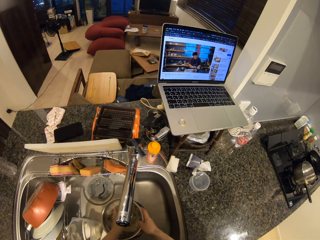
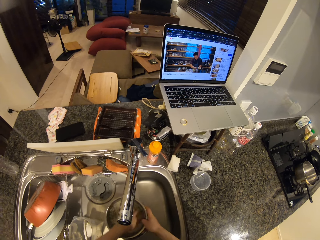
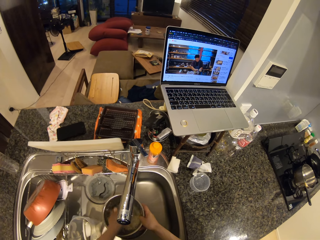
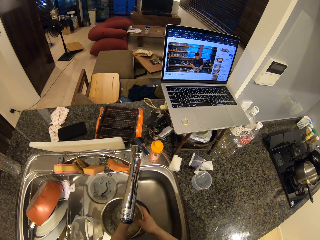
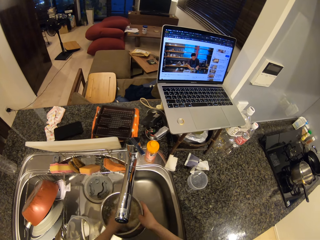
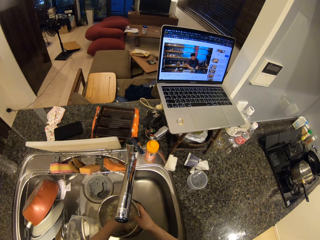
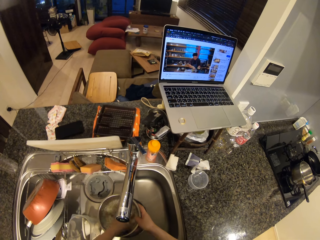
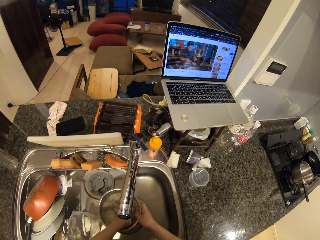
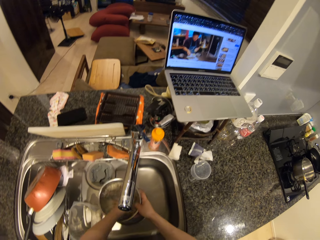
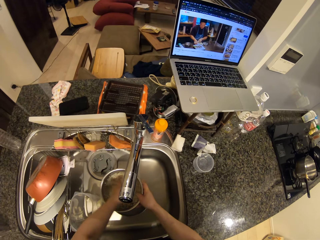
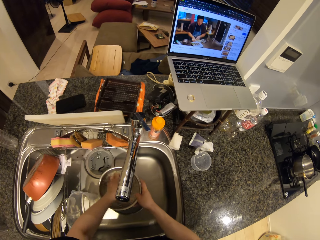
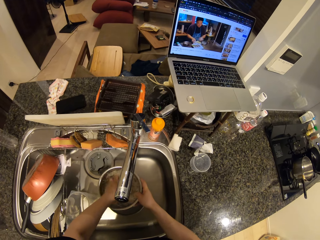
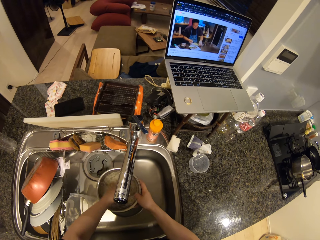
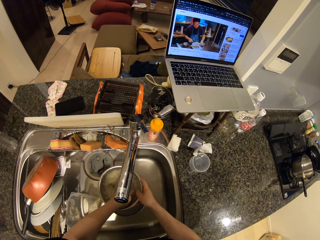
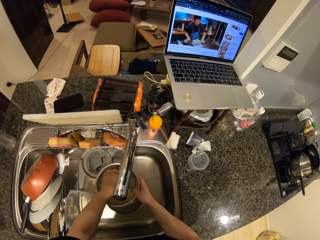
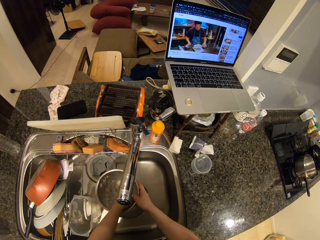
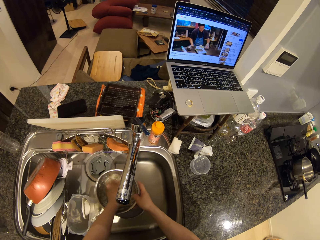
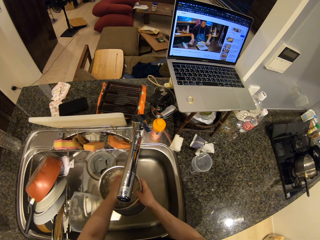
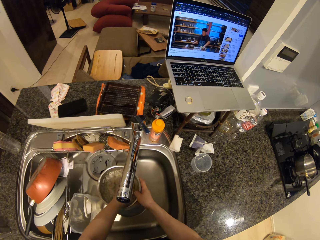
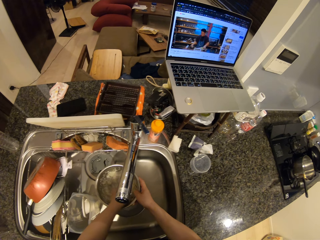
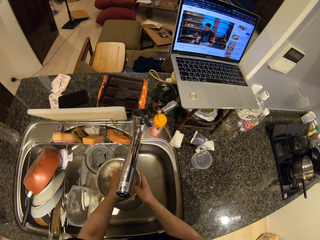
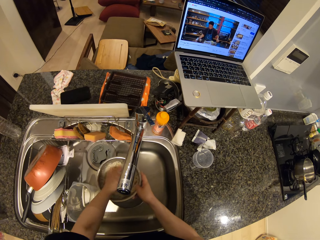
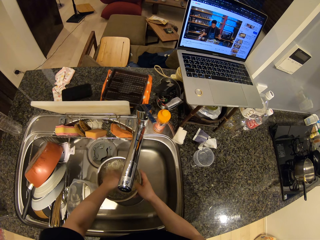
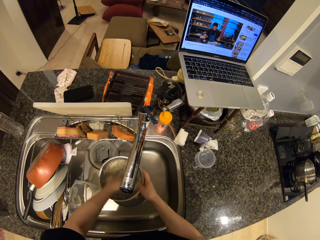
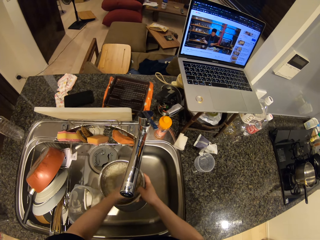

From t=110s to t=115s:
The camera wearer rinses the rice.

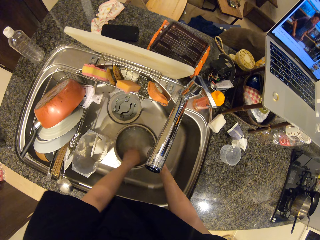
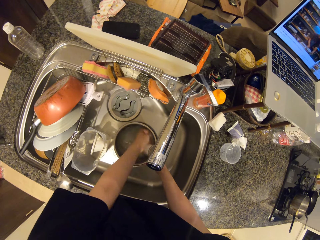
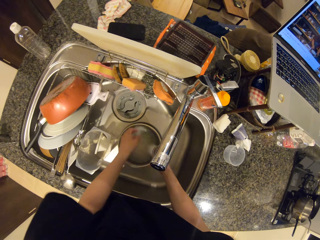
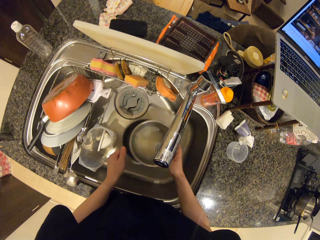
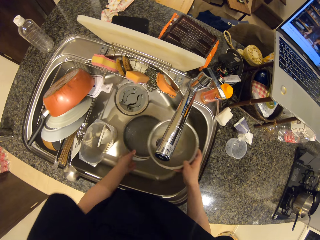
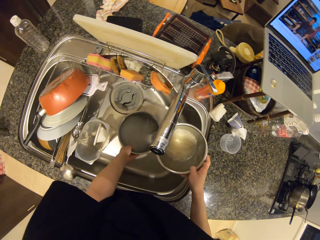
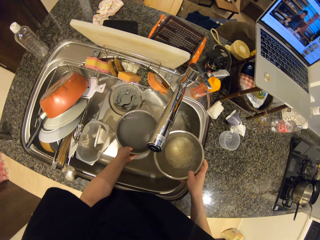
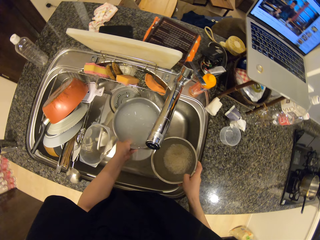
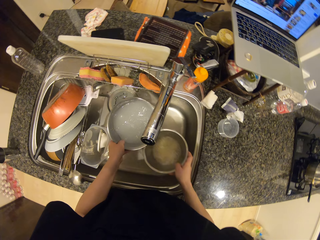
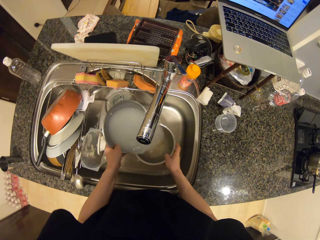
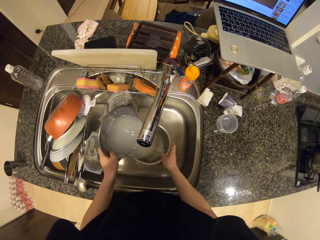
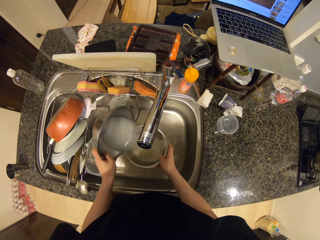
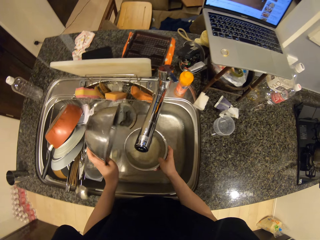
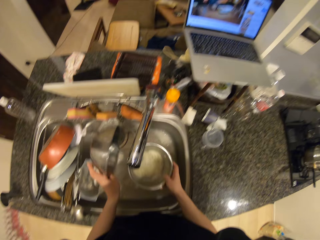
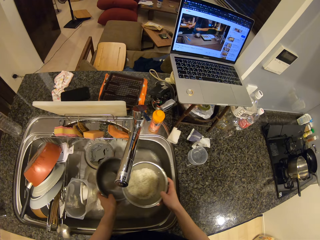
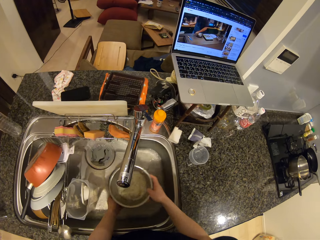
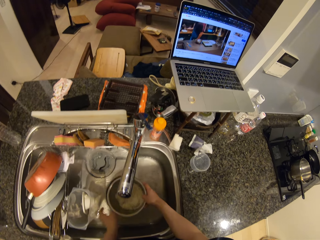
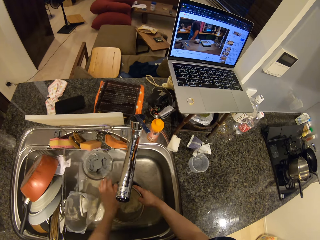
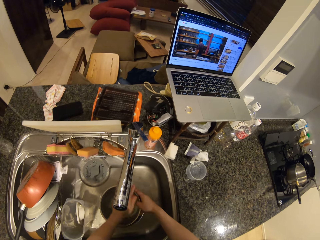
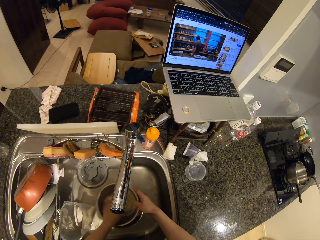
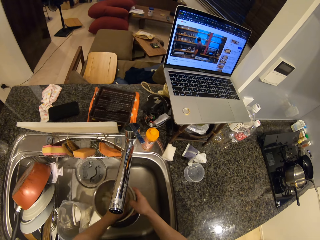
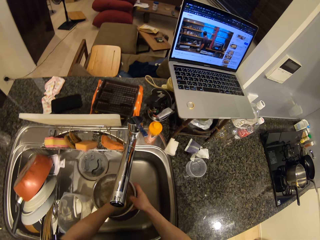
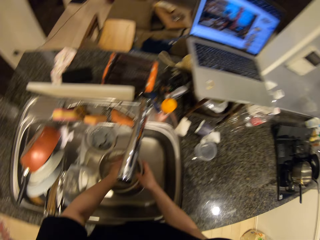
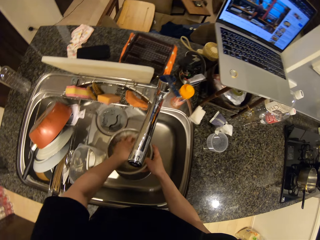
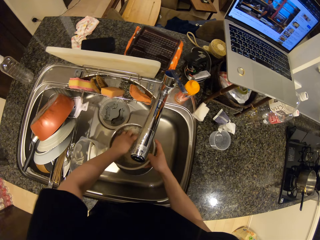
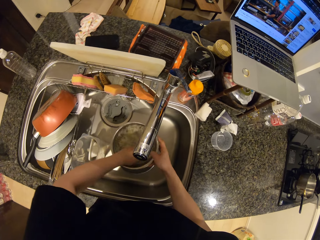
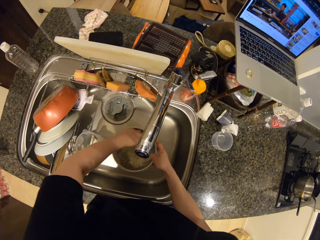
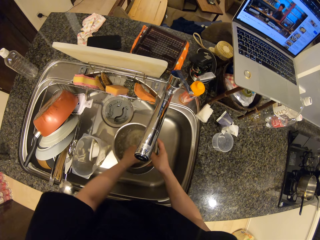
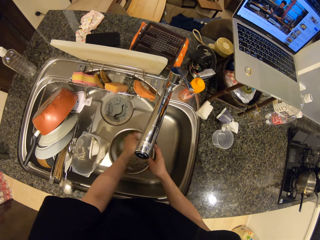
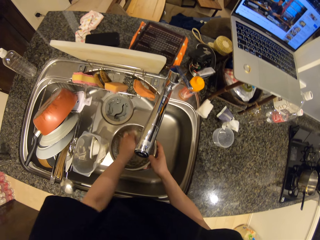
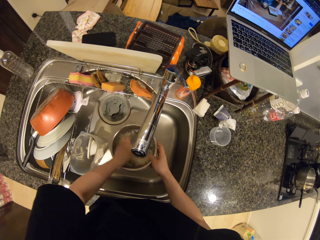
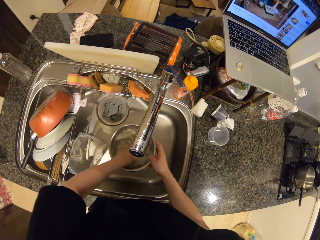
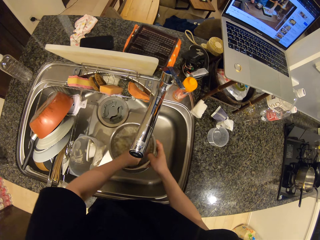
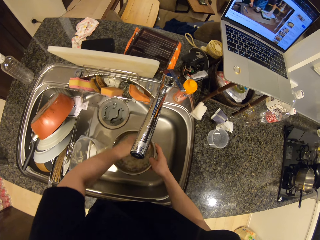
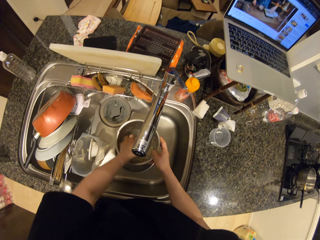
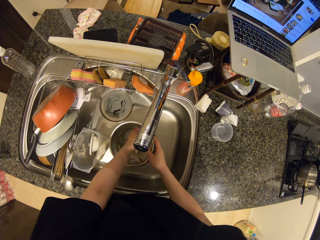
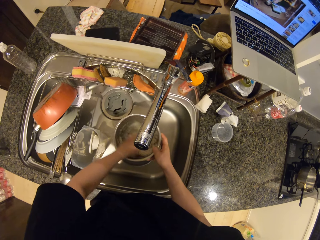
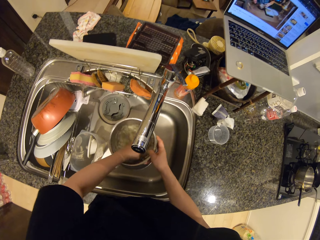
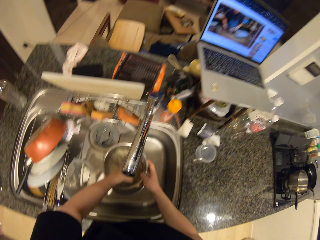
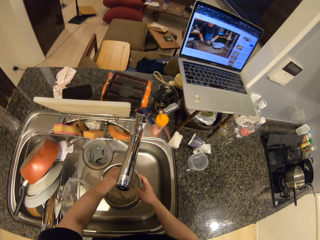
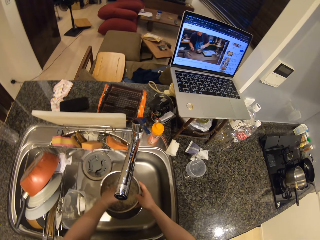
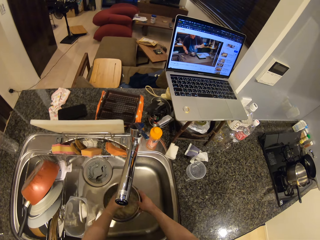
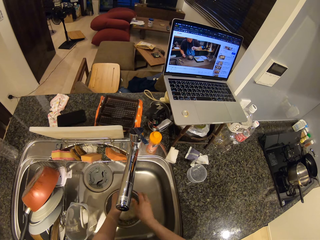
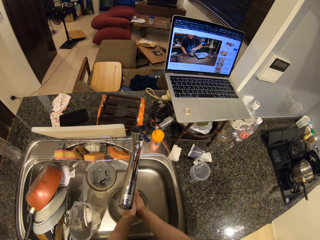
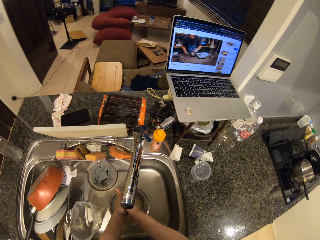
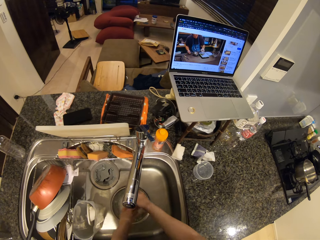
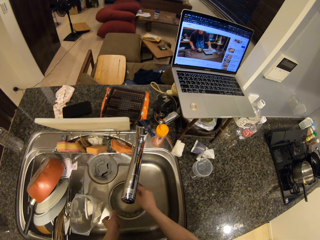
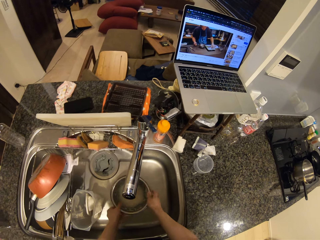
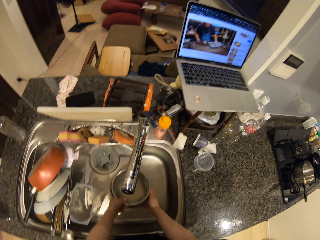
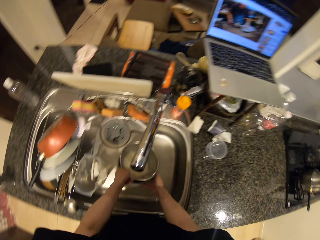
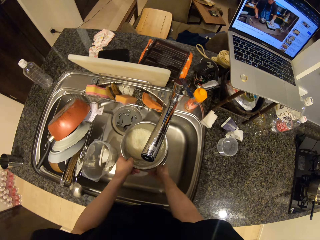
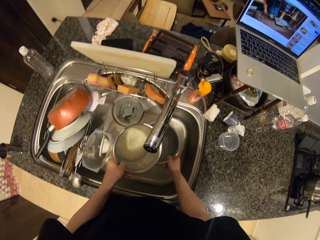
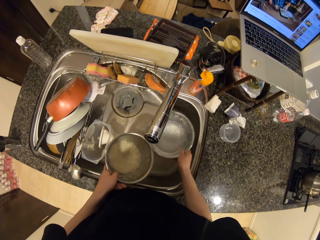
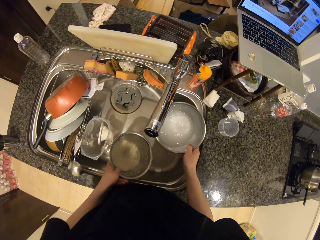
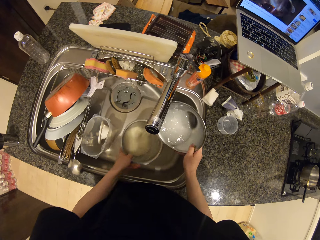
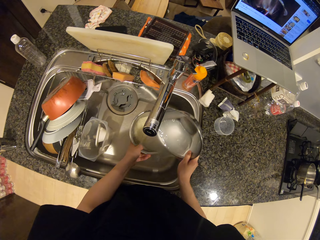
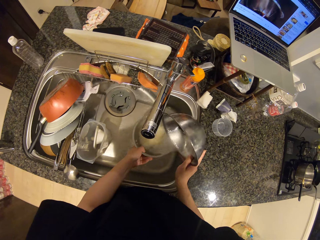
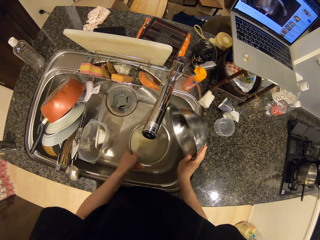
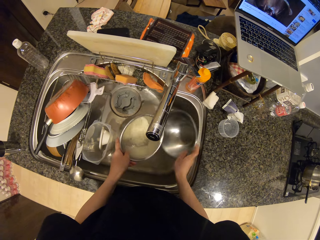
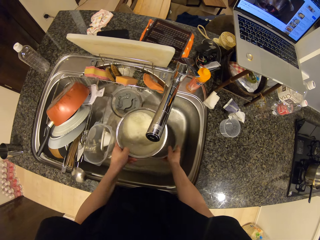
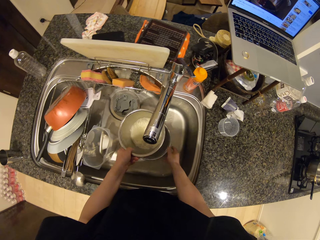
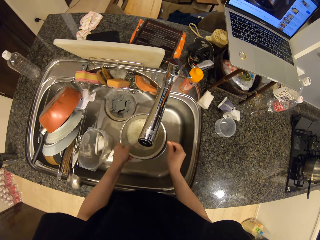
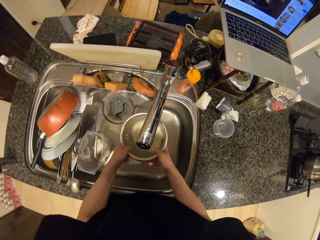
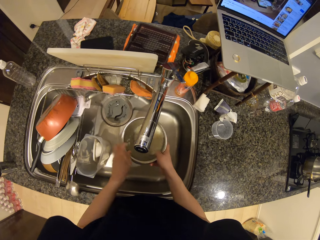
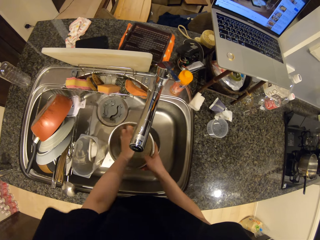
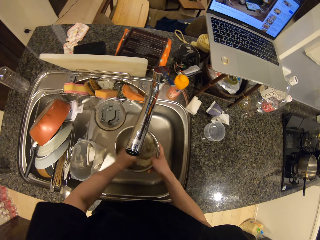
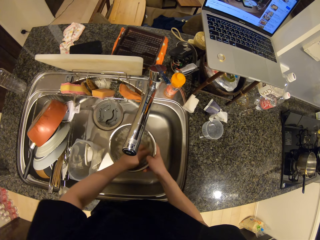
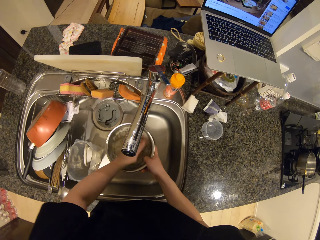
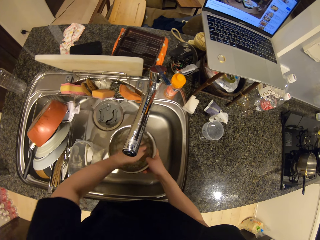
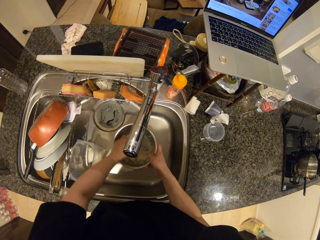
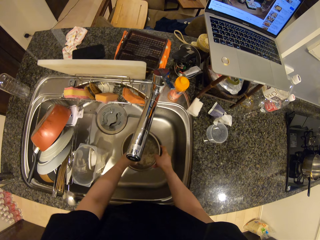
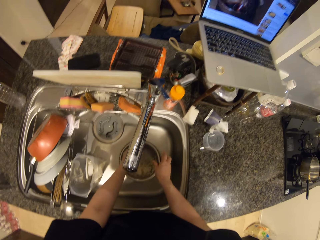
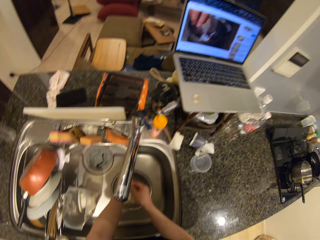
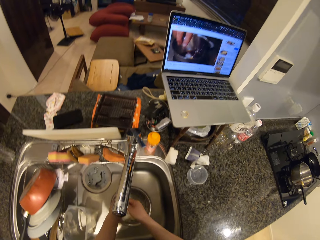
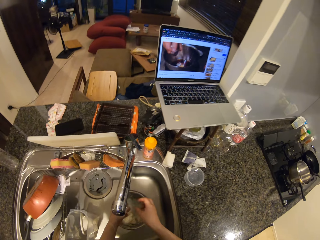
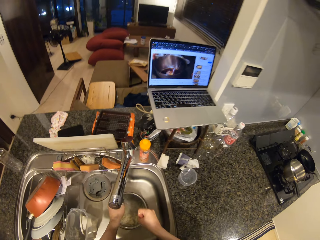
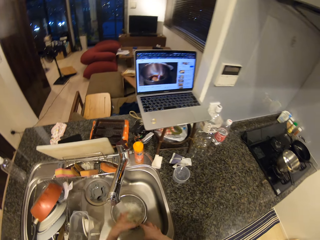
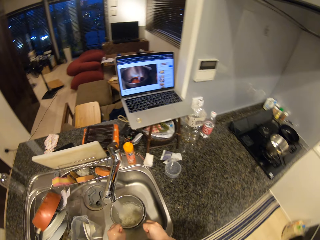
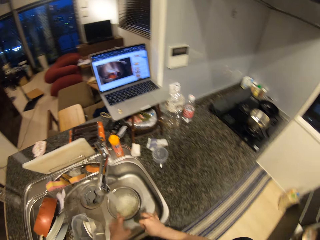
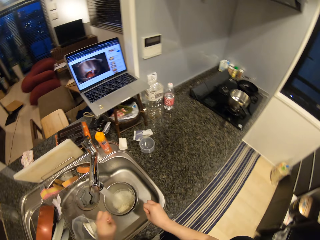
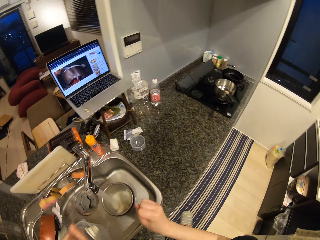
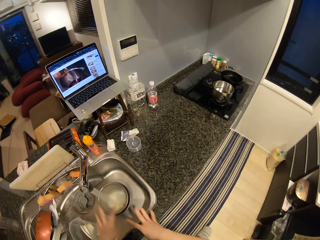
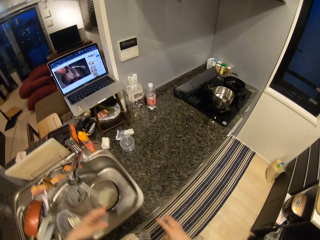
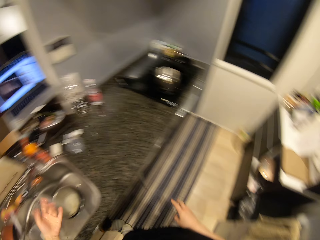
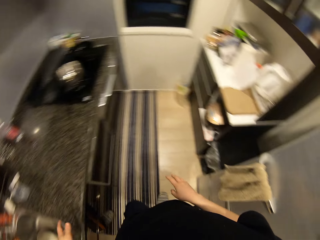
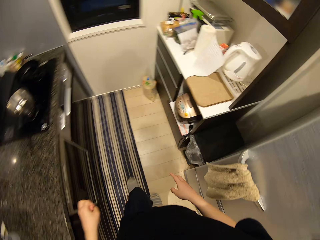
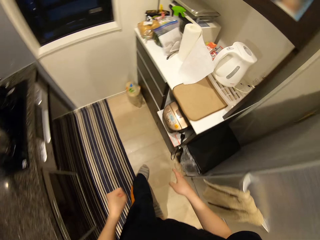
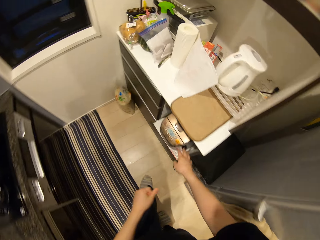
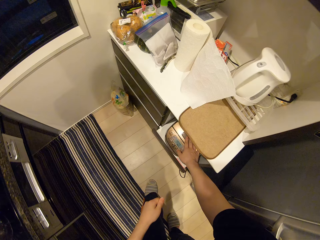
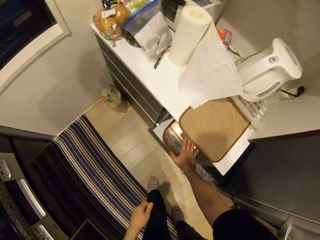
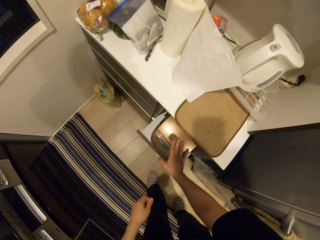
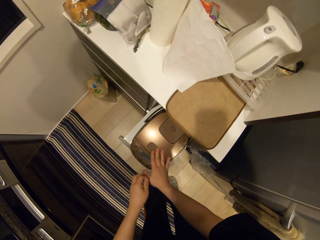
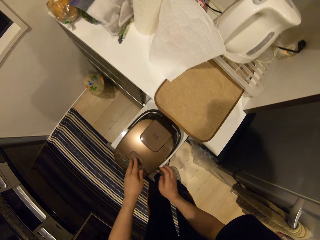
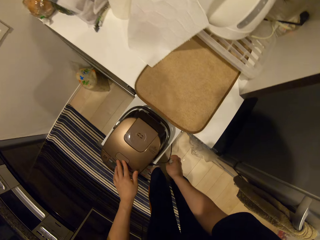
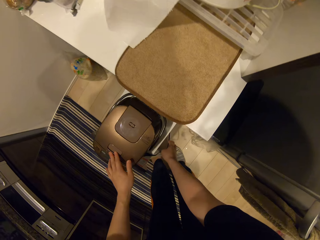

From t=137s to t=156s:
The camera wearer pours water from the steel bowl into the sieve in her right hand. She washes the food in the steel bowl. She rubs her hands together in the wash sink. She removes the sieve from the steel bowl. She pours water from the steel bowl into the sieve in her left hand. She drops the steel bowl into the sink with her right hand. She washes the food in the sieve with her left hand. She washes her hand. She shakes off water from her hands. She walks to the counter. She draws out a cooker or drawer with her right hand.
